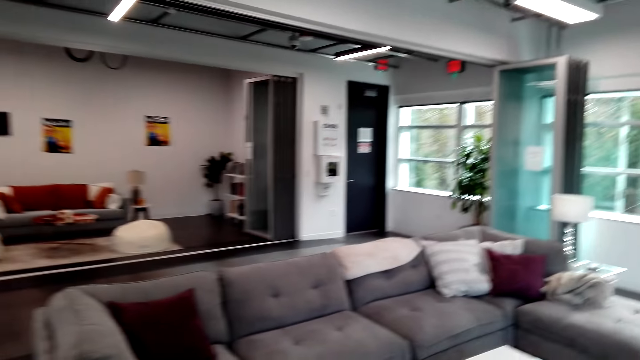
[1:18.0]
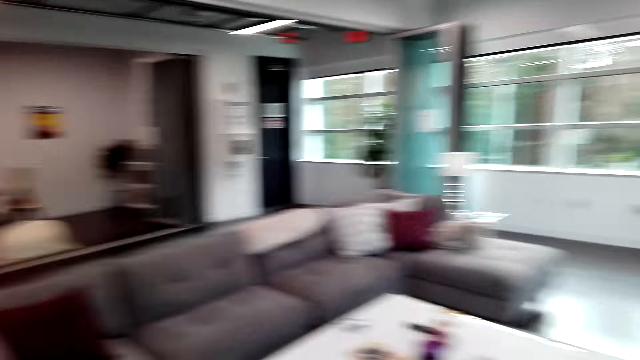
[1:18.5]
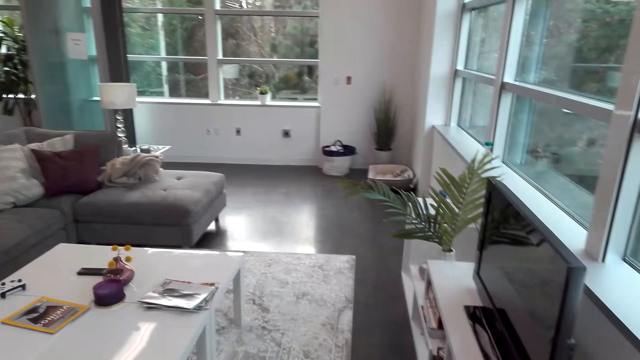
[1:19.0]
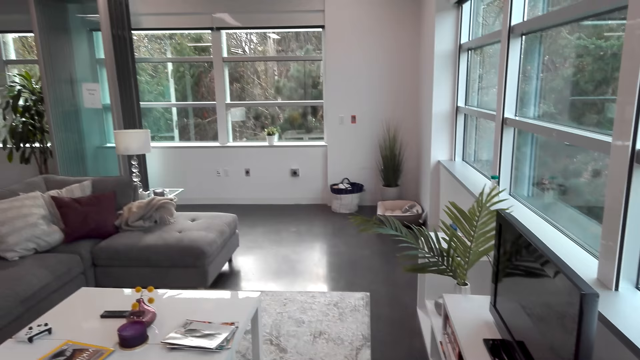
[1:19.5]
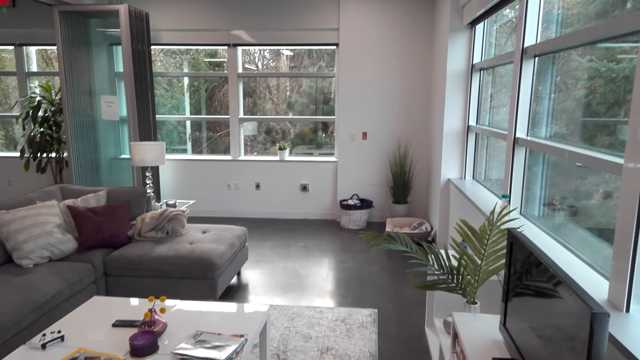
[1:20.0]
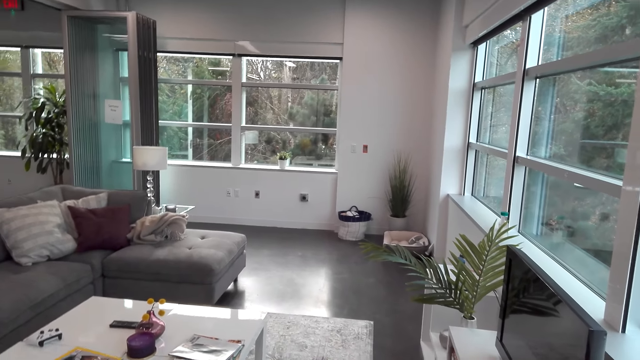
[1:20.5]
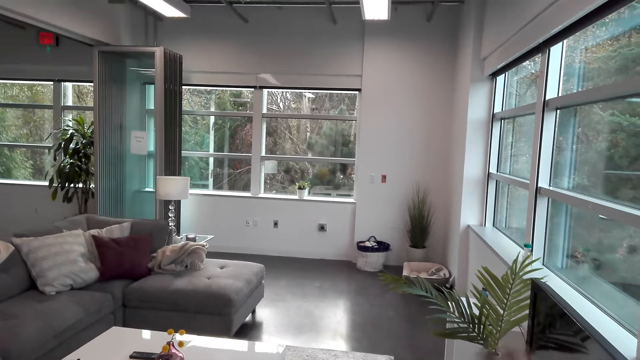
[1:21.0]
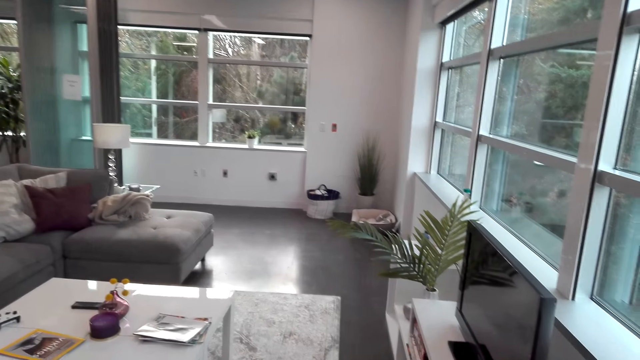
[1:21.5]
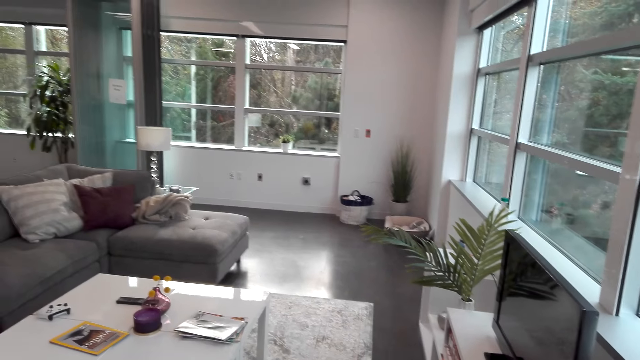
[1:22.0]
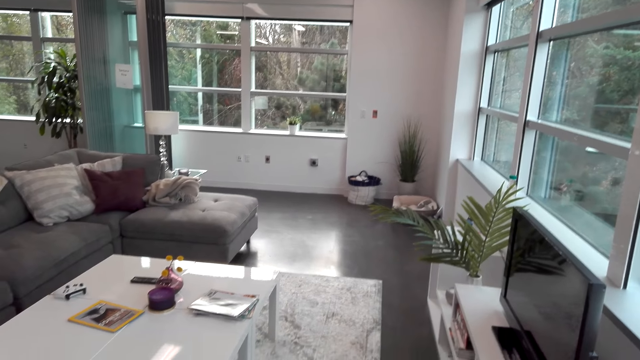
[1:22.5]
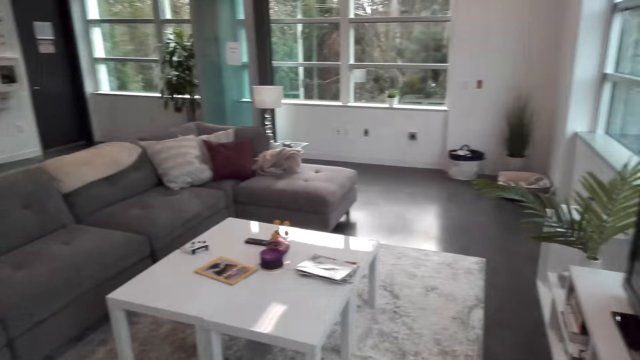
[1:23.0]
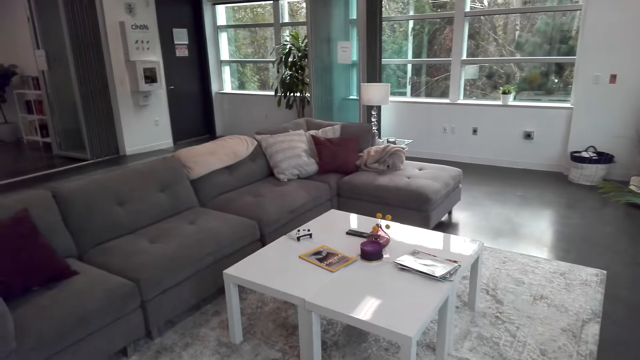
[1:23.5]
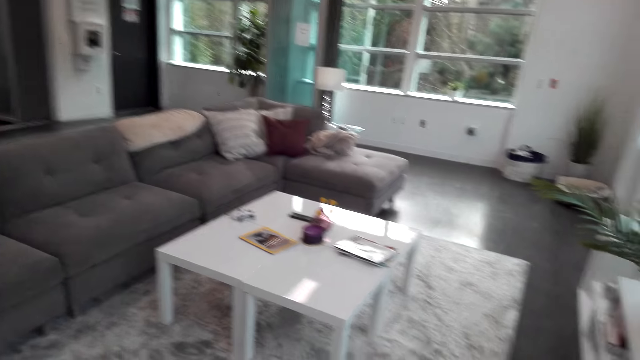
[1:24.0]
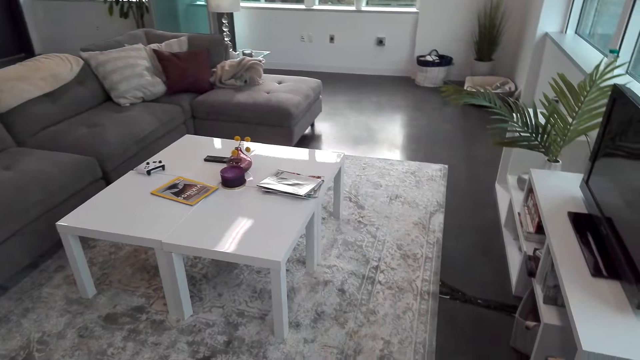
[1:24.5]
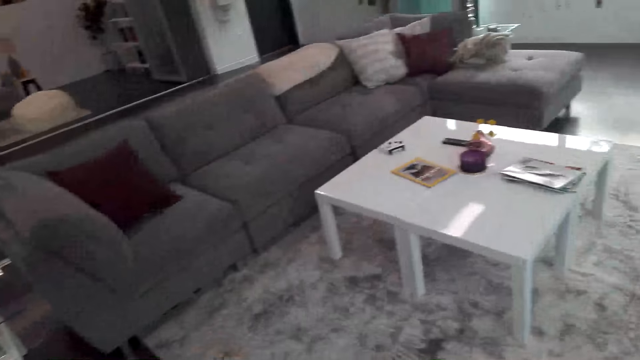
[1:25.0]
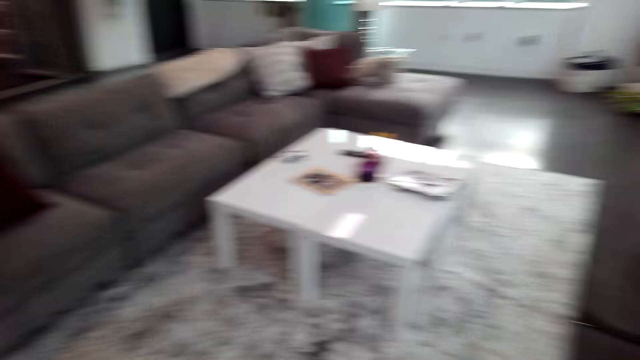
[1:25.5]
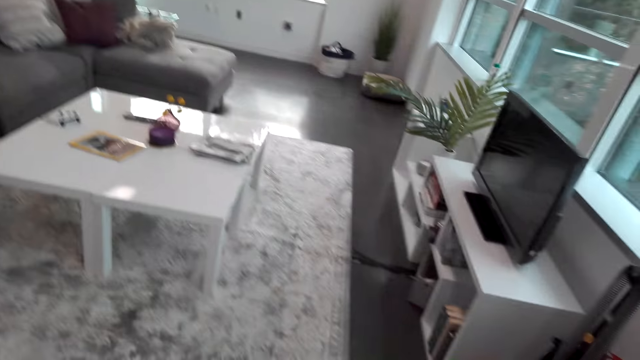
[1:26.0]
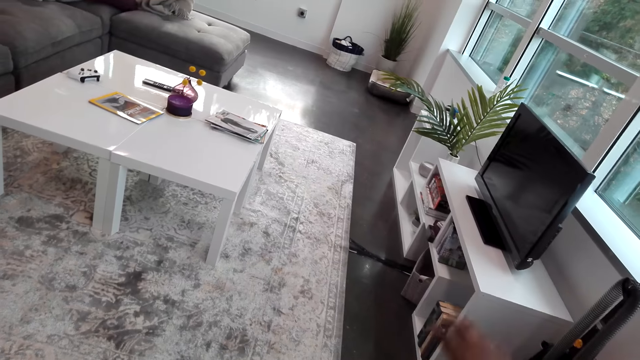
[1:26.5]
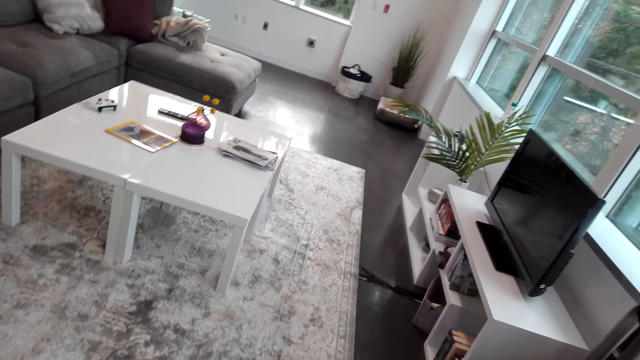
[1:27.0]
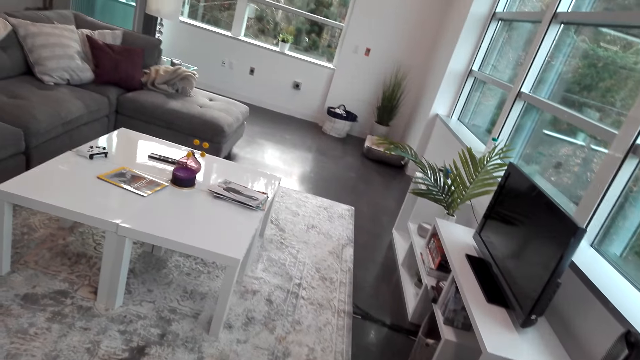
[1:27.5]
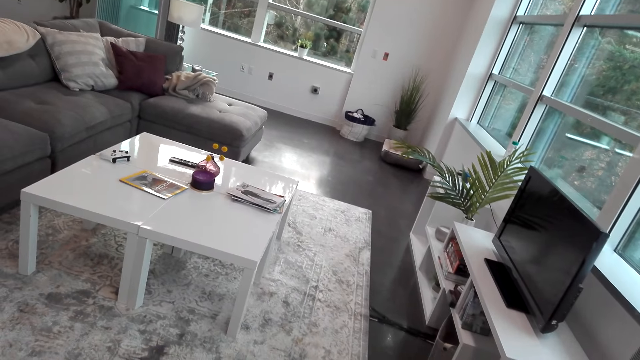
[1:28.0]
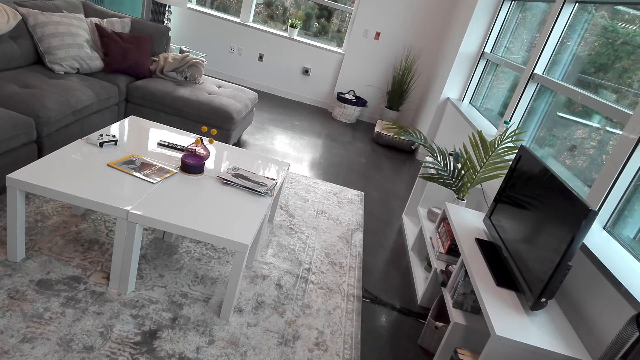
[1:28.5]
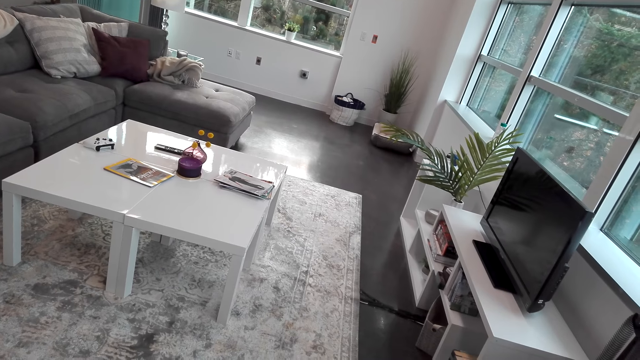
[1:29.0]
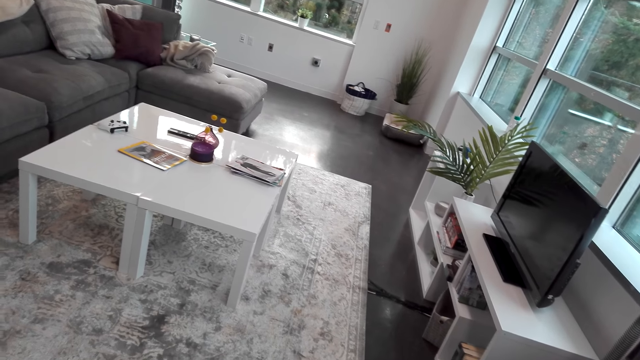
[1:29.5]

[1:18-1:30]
The camera wearer watches the background.

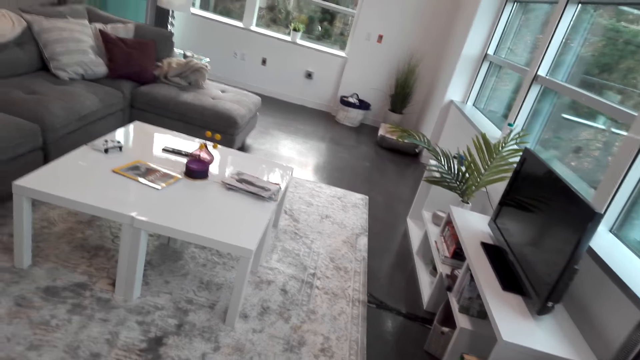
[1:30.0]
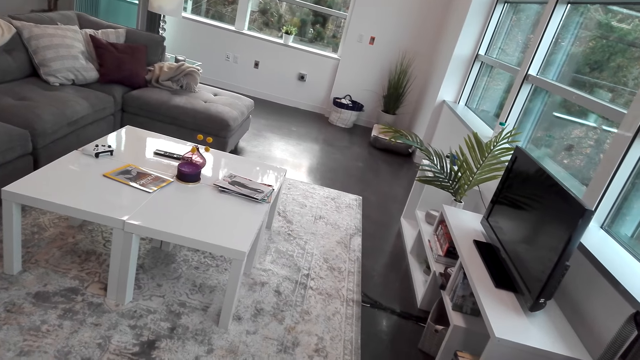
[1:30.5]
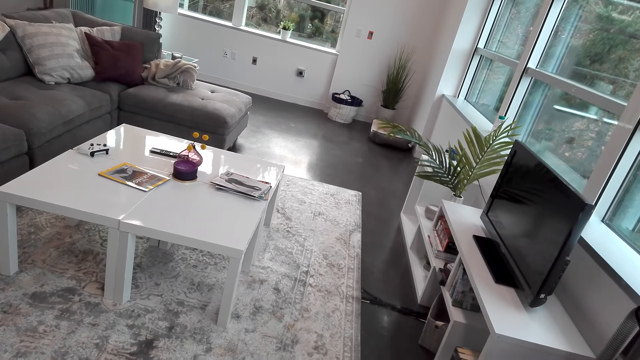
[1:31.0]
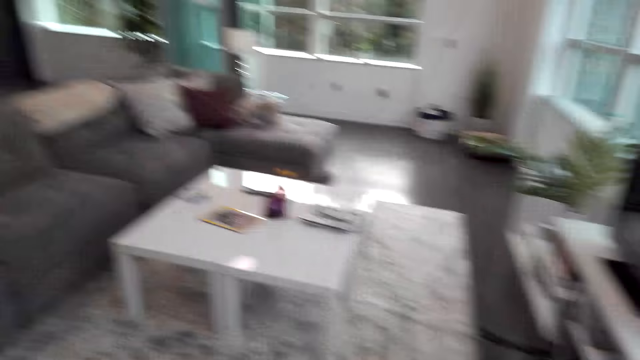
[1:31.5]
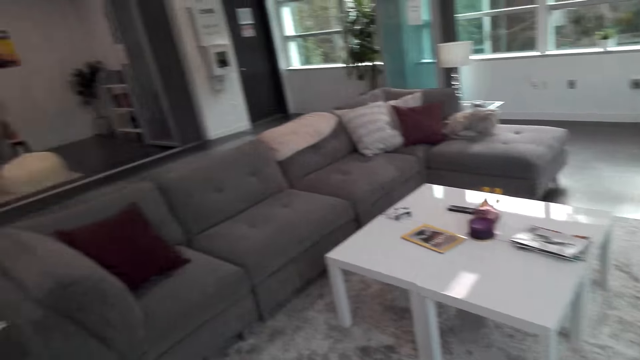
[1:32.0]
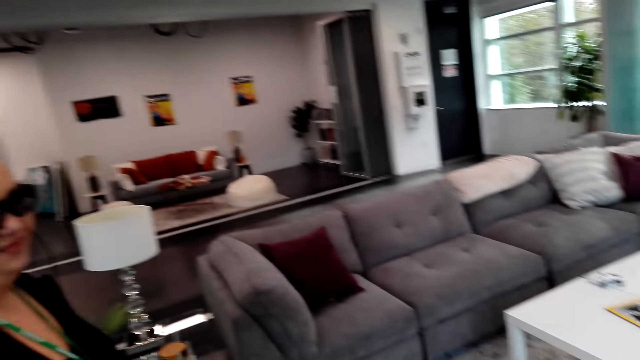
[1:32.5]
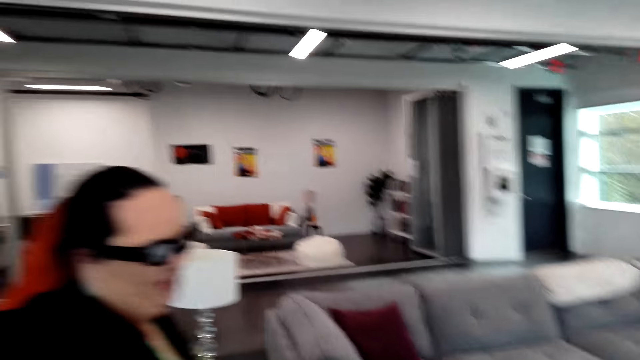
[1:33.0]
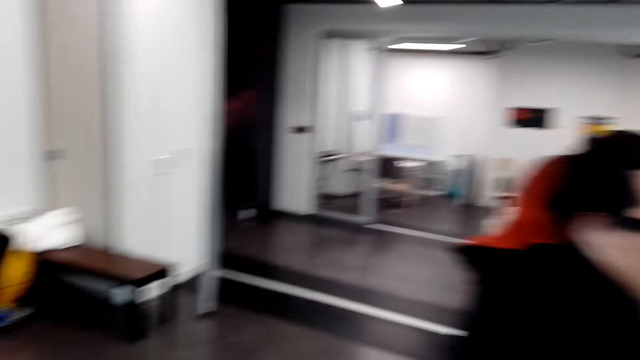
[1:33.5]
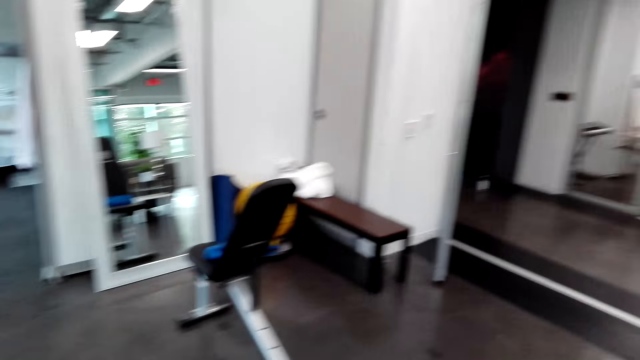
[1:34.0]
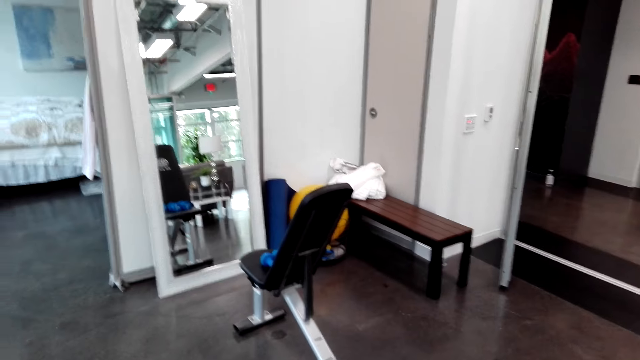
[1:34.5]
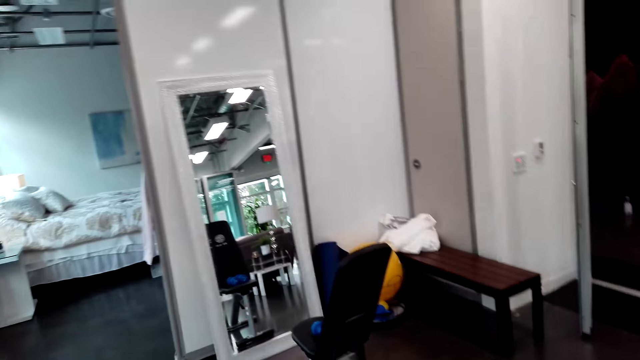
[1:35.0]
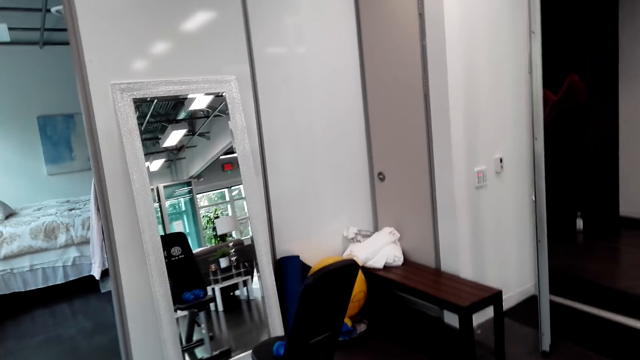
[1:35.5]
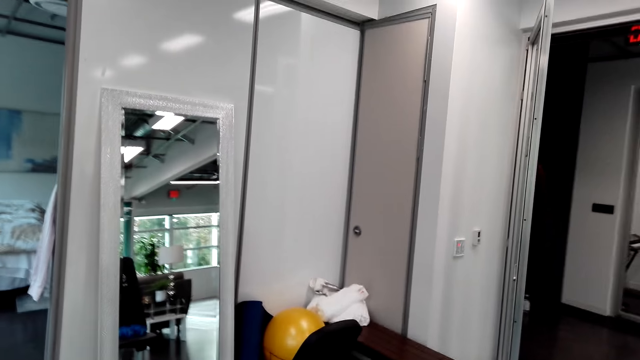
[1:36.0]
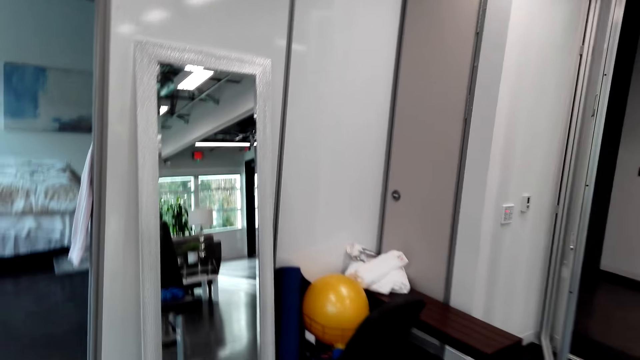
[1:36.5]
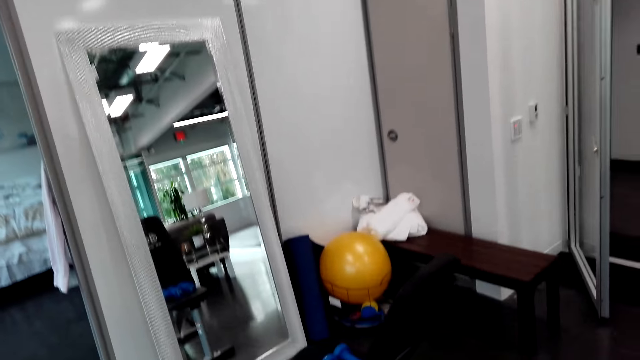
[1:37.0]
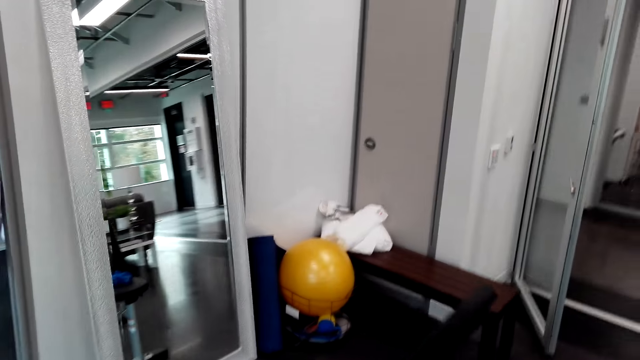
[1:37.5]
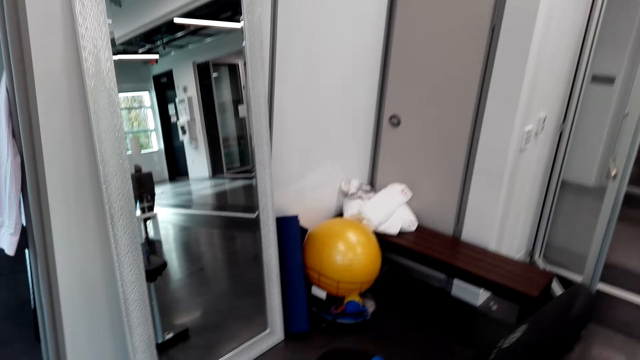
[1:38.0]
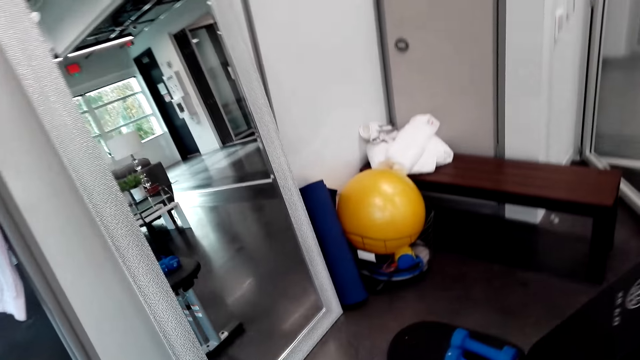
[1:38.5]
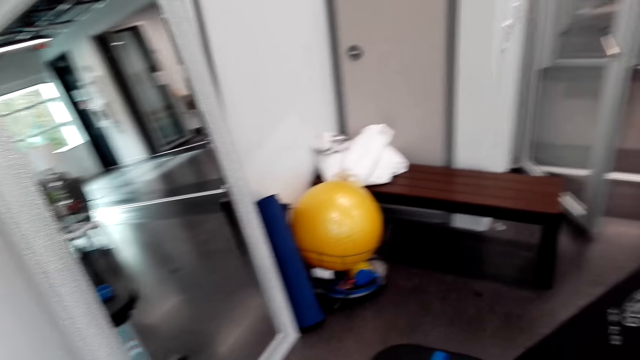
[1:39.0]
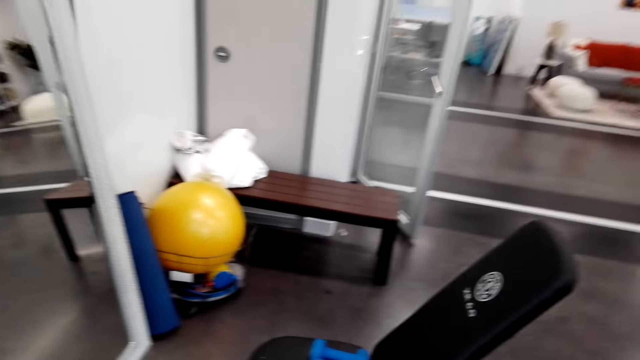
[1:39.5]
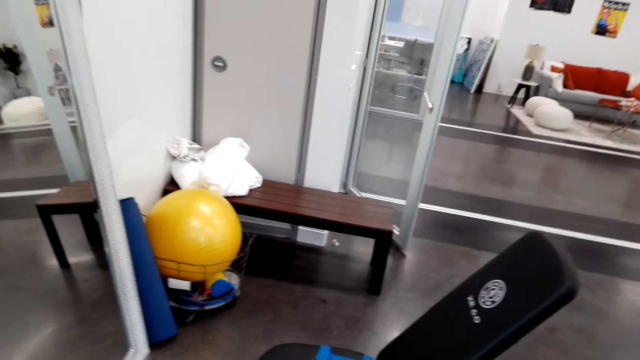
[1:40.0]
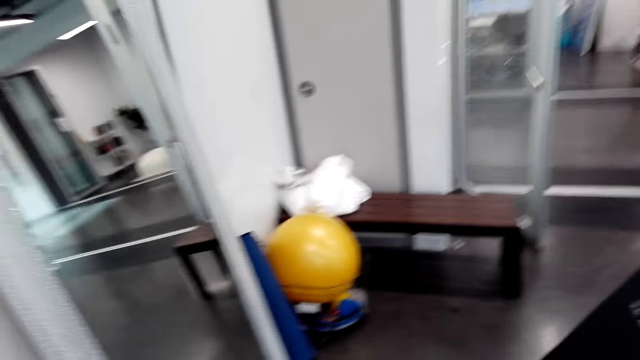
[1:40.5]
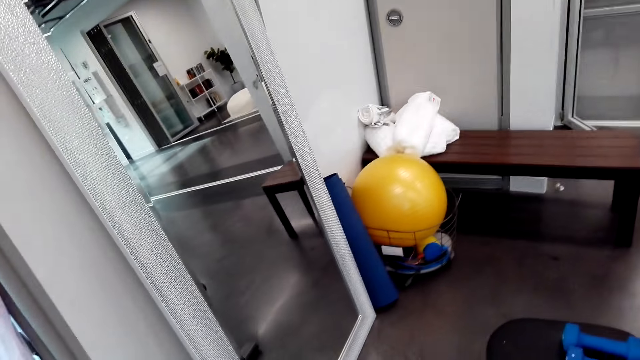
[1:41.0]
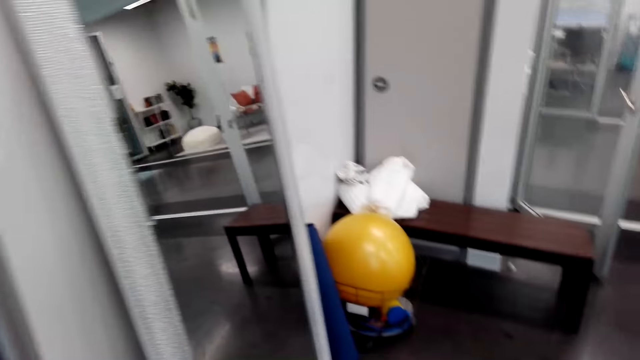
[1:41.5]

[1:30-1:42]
The camera wearer looks around. They dialogue with a woman.
